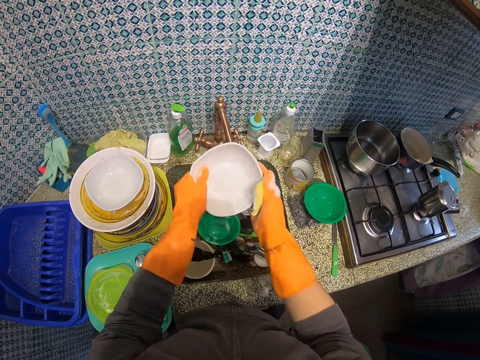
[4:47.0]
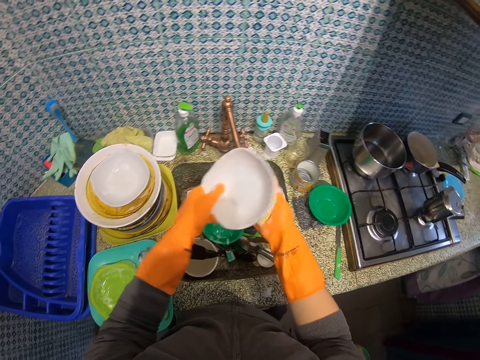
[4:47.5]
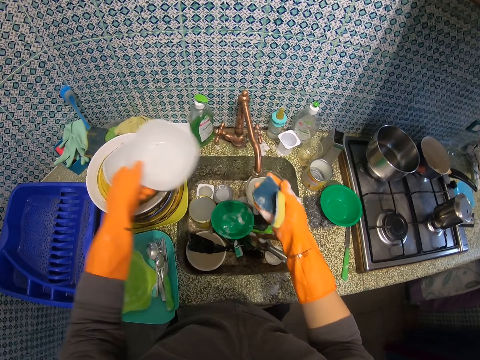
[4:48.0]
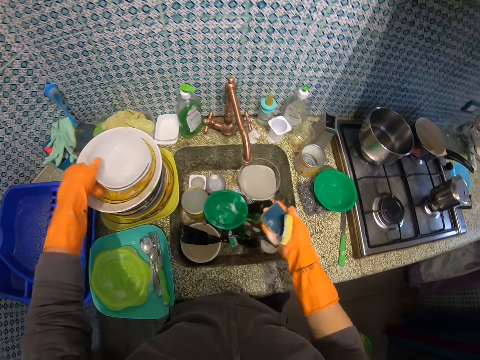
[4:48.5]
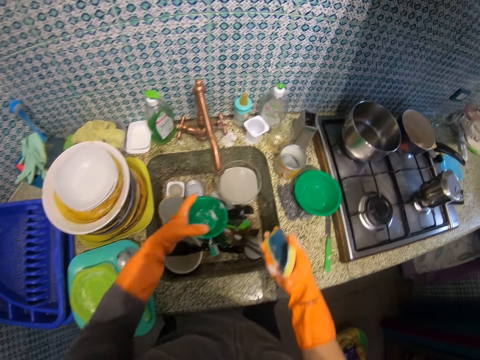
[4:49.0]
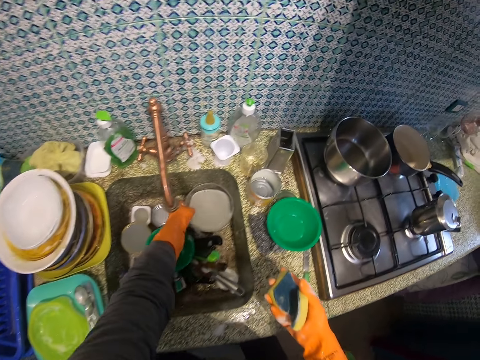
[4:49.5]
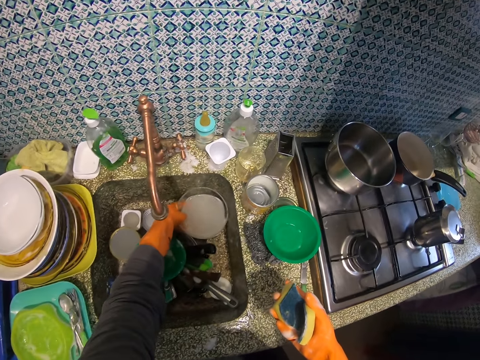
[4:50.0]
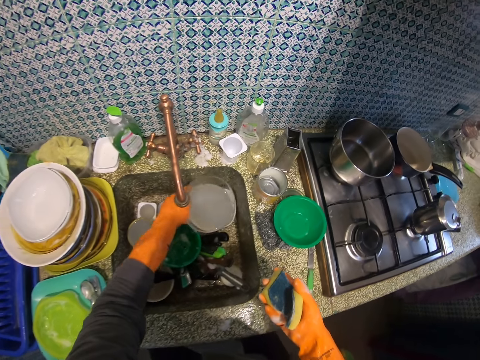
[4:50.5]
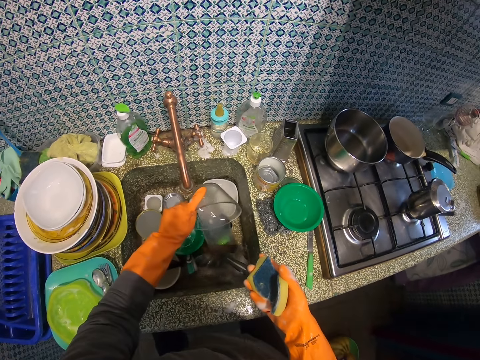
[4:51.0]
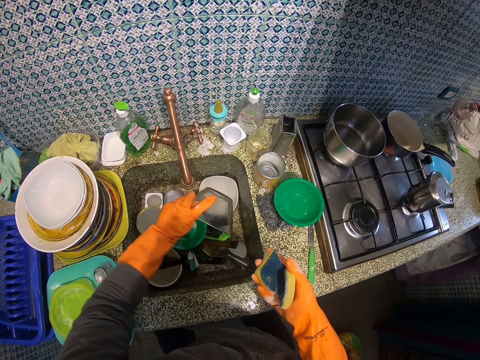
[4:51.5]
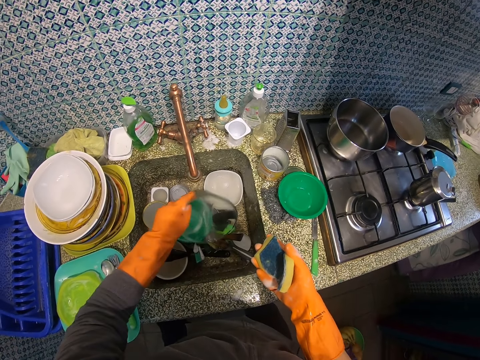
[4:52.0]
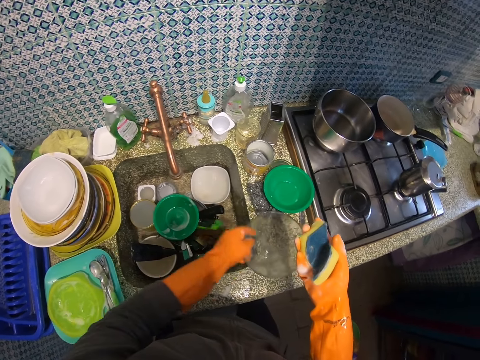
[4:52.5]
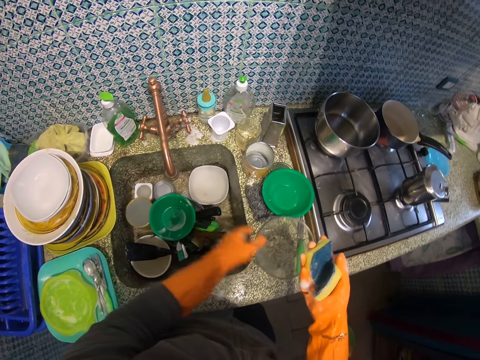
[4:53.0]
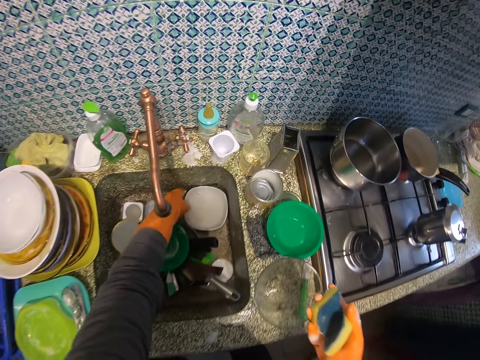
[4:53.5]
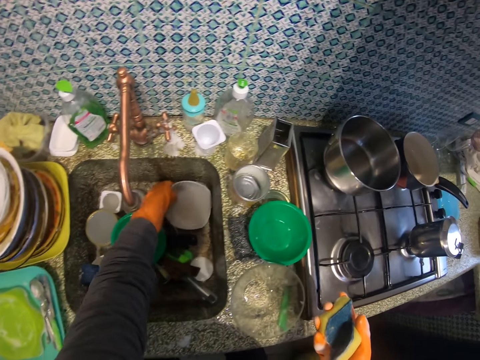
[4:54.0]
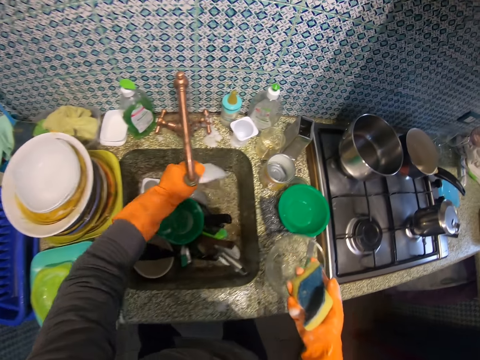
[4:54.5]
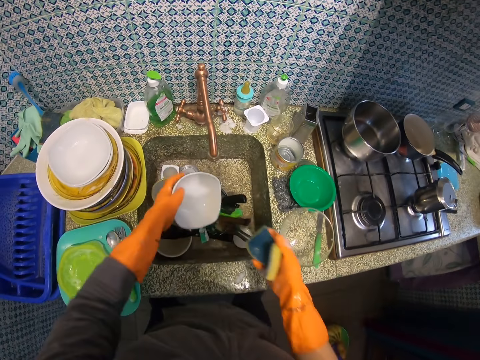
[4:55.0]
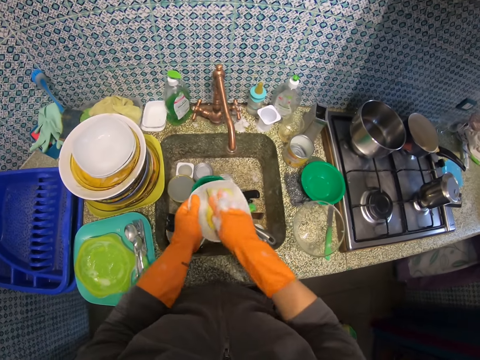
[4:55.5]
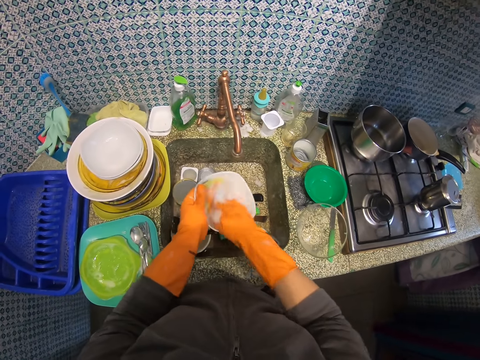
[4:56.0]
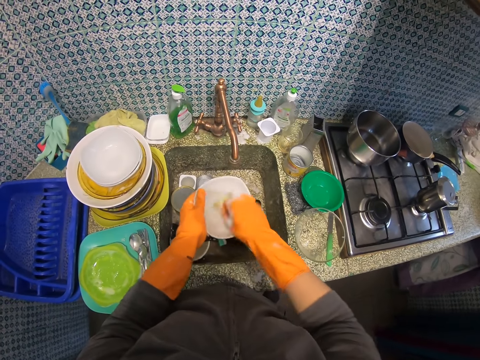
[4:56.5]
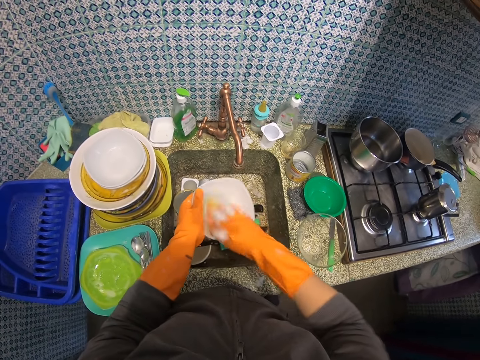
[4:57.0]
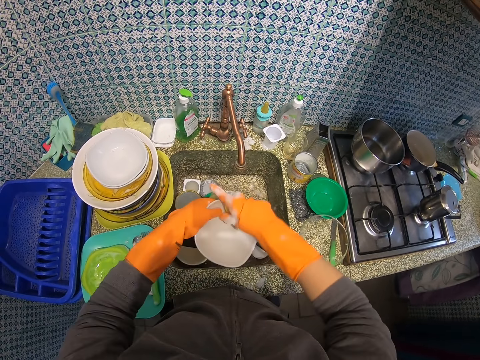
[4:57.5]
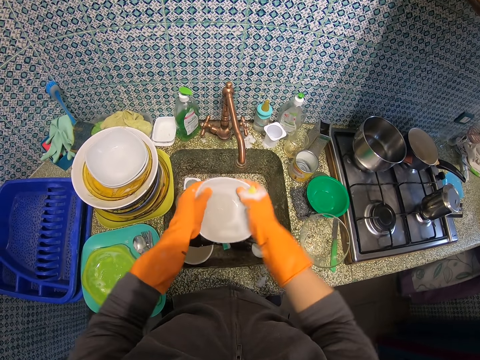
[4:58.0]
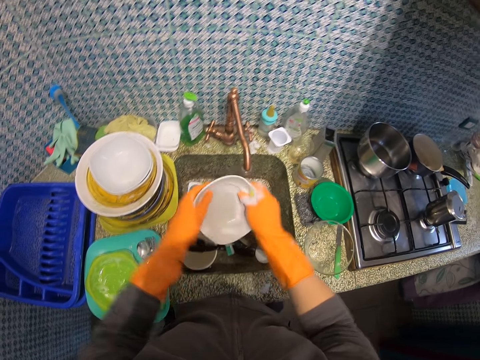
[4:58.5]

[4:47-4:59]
The camera wearer drops the small ceramic plate on the previous small ceramic plate. They pick up a glass dish from the zinc, pour off water from the glass dish, and drop the glass dish on the kitchen slab. They pick up another small ceramic plate from the zinc, pour off water from the small ceramic plate, and wash the small ceramic plate with the sponge scourer.

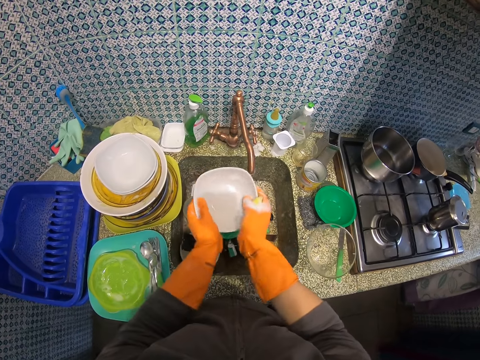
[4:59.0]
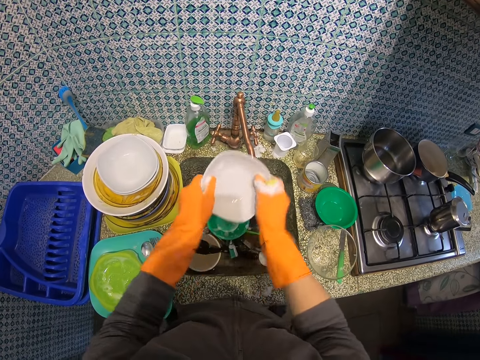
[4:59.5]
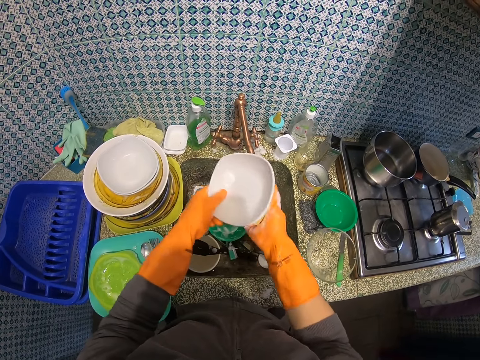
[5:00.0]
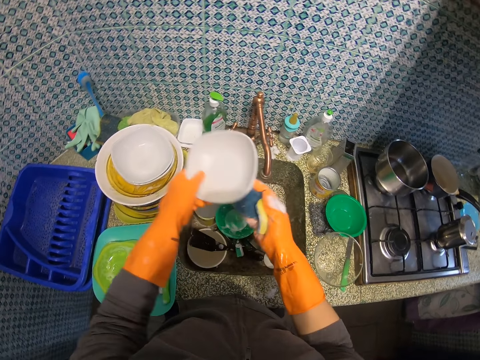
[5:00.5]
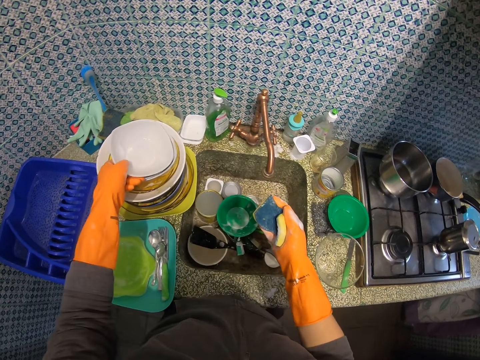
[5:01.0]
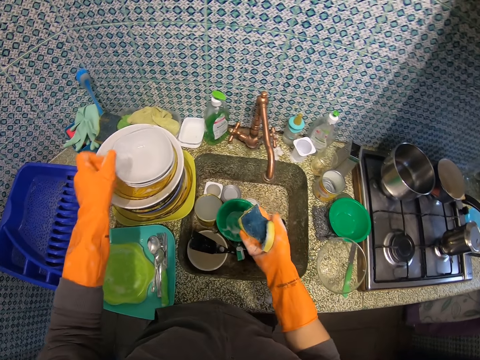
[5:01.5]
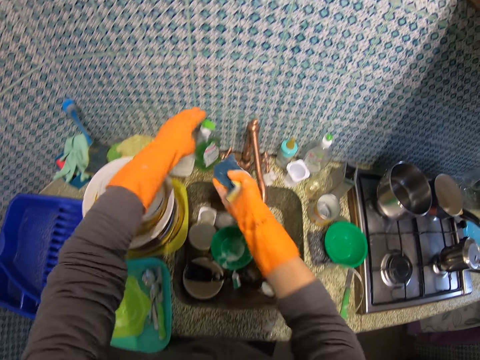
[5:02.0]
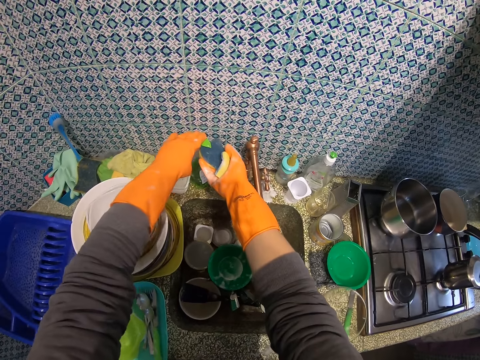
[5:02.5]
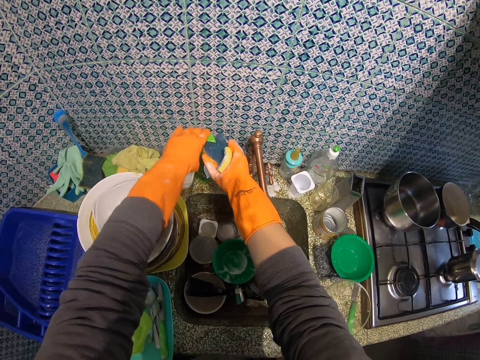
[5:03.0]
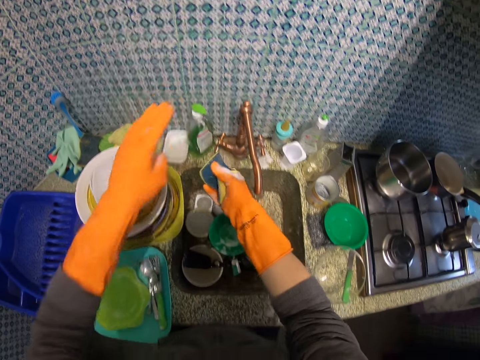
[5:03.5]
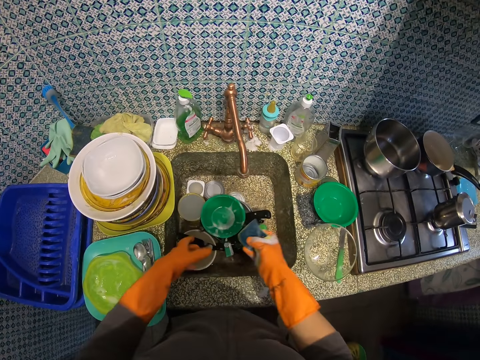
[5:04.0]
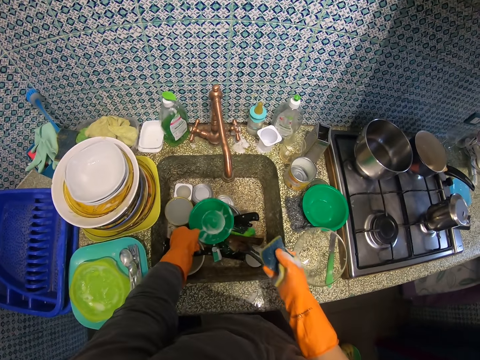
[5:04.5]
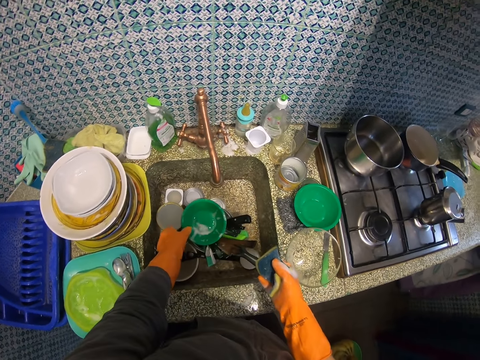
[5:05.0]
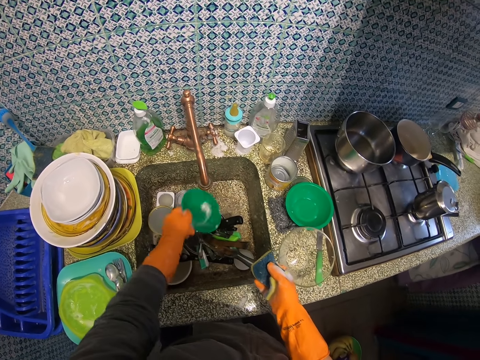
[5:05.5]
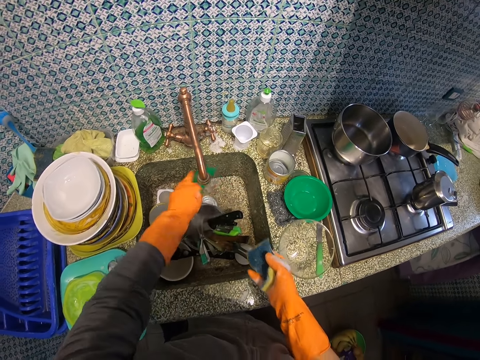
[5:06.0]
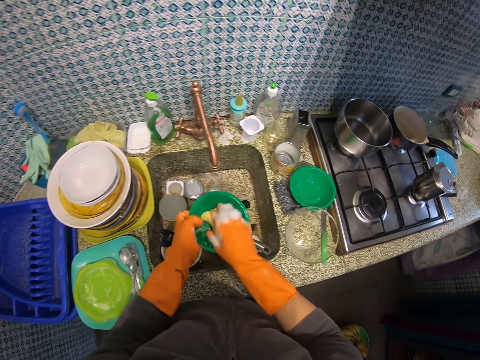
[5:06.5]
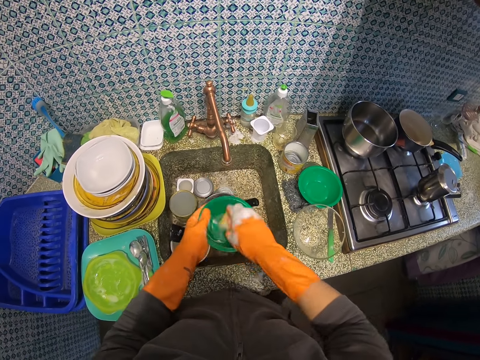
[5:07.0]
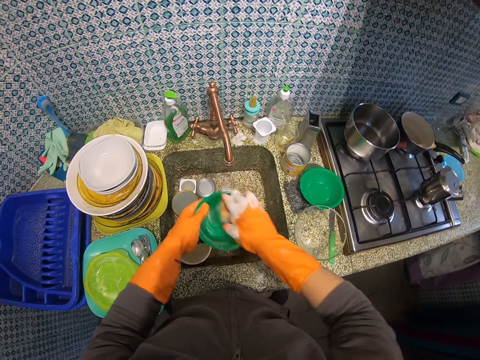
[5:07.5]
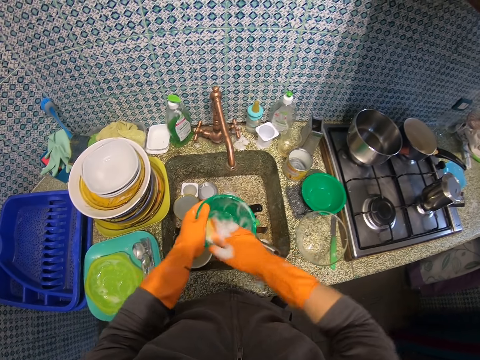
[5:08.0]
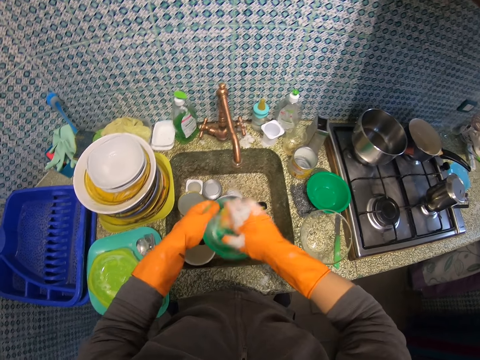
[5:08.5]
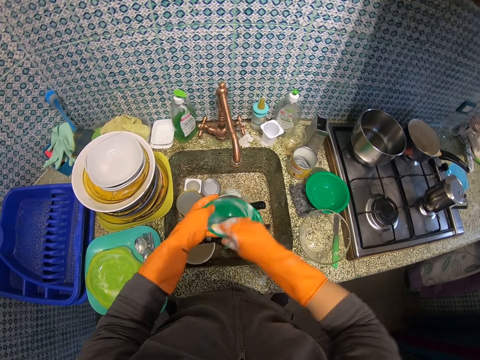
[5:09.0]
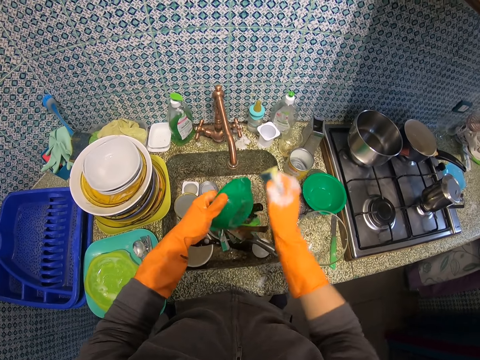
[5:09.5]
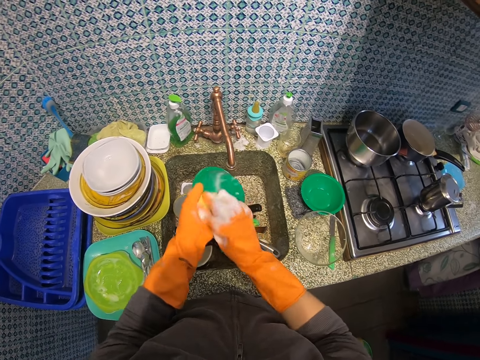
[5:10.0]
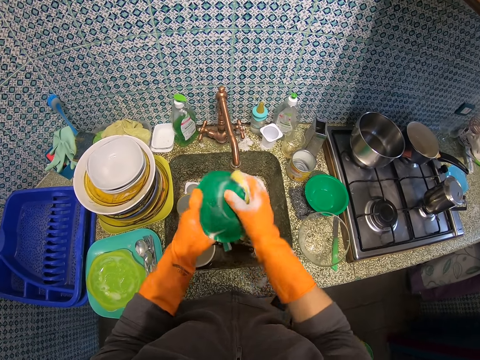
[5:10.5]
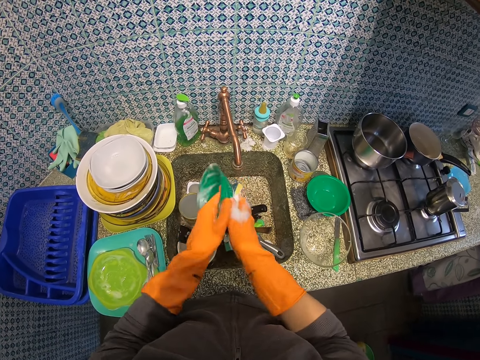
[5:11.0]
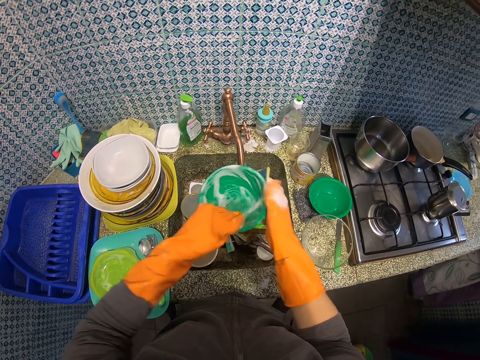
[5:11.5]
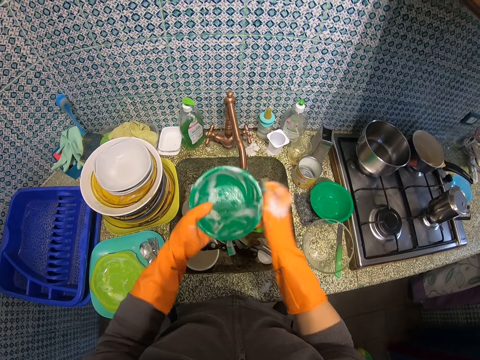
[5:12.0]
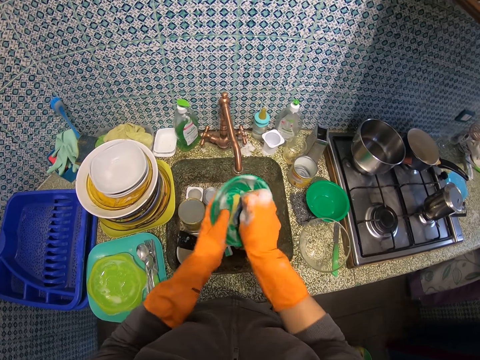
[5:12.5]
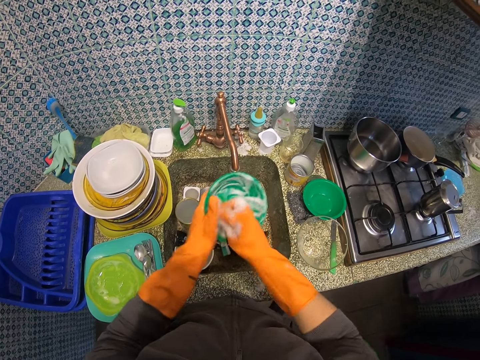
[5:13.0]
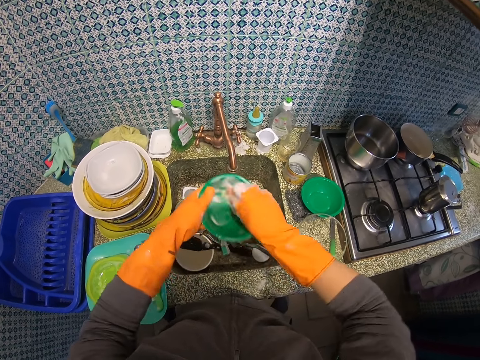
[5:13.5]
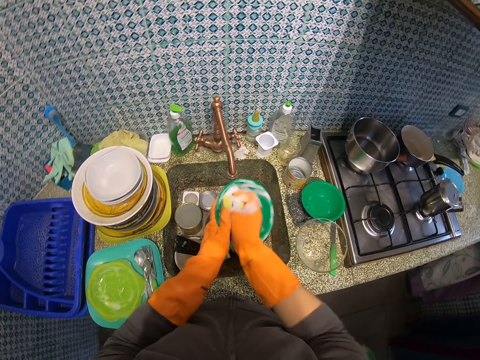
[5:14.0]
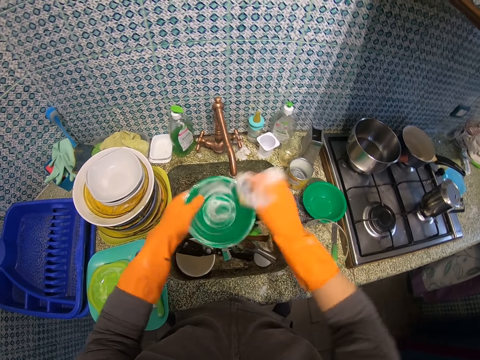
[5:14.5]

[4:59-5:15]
The camera wearer drops the small ceramic plate on the previous small ceramic plate. They apply soap on the sponge scourer. They pick up another green plate from the zinc, pour off water from the green plate, and wash the green plate.
